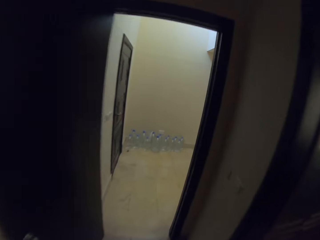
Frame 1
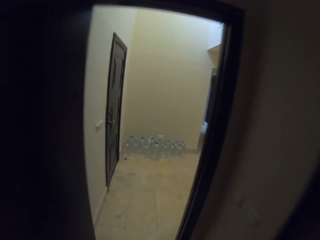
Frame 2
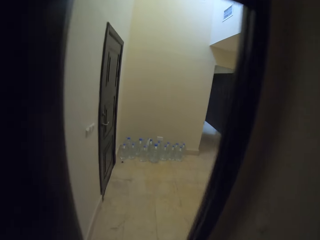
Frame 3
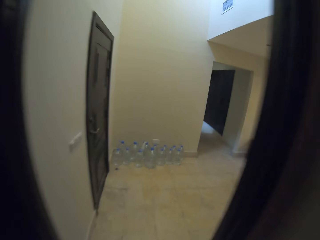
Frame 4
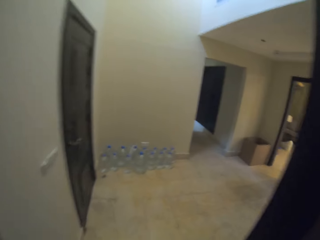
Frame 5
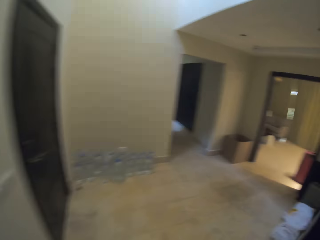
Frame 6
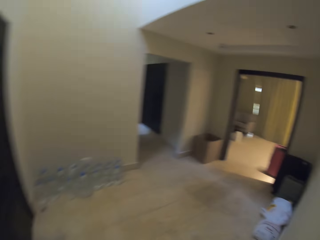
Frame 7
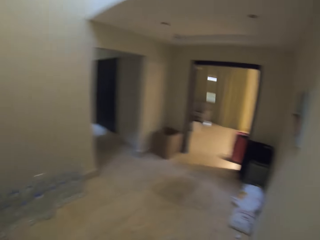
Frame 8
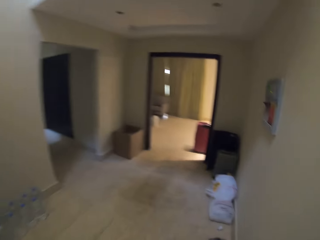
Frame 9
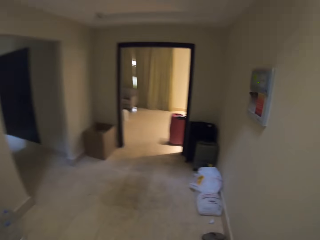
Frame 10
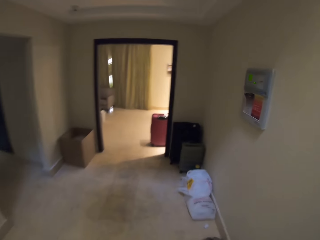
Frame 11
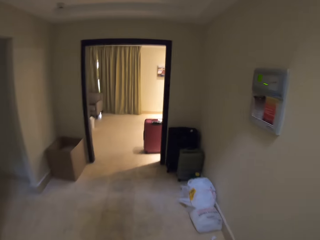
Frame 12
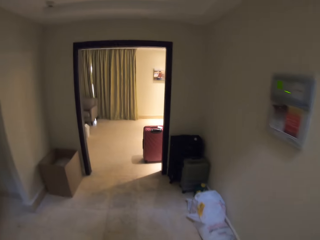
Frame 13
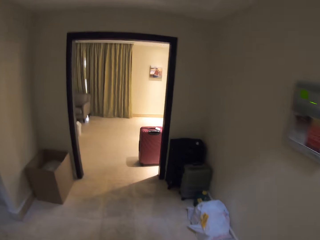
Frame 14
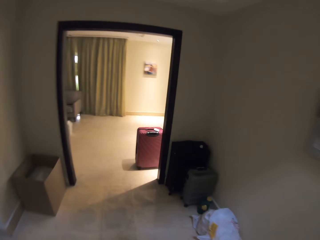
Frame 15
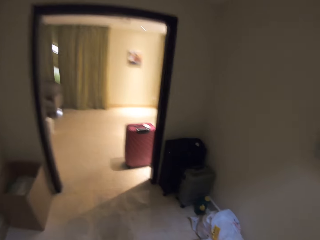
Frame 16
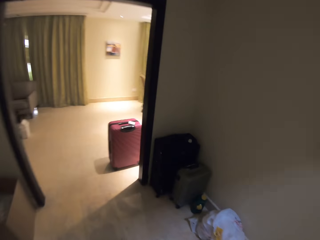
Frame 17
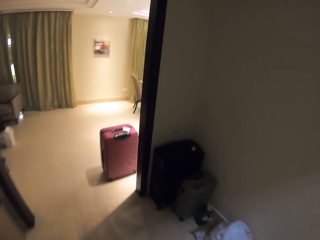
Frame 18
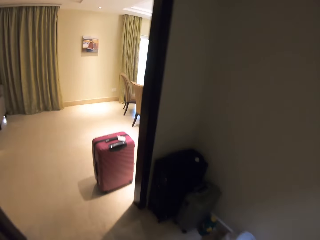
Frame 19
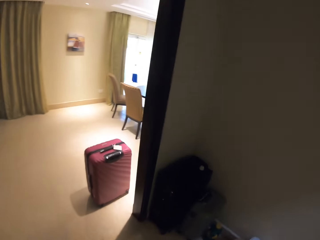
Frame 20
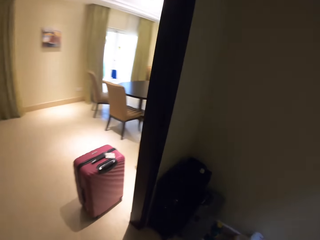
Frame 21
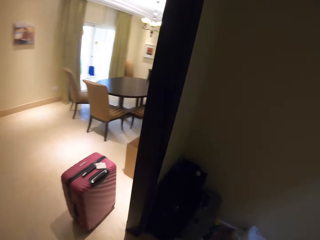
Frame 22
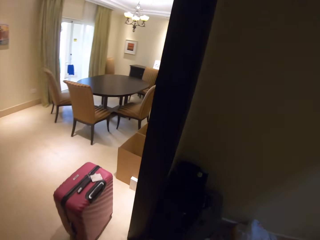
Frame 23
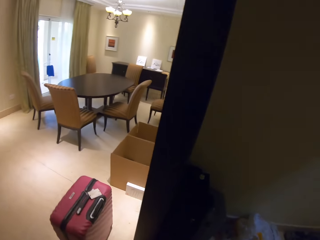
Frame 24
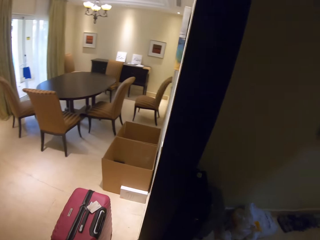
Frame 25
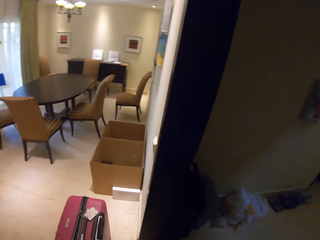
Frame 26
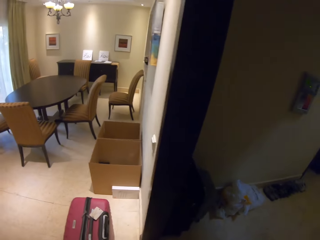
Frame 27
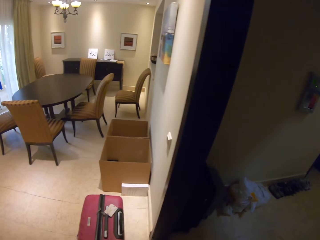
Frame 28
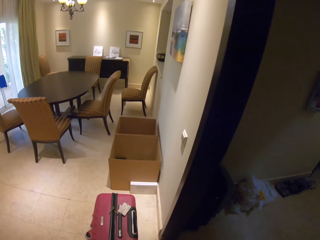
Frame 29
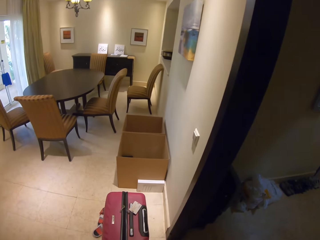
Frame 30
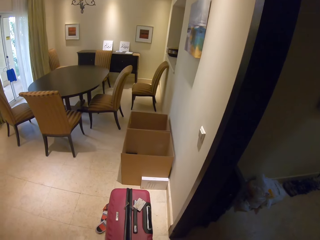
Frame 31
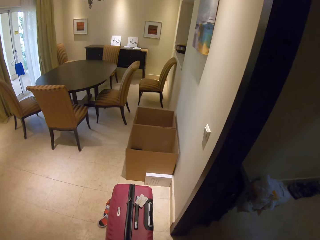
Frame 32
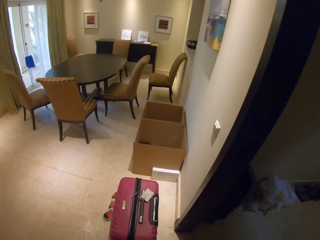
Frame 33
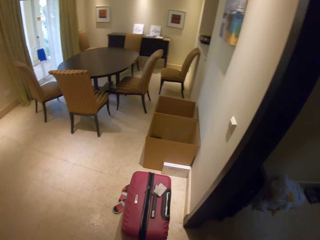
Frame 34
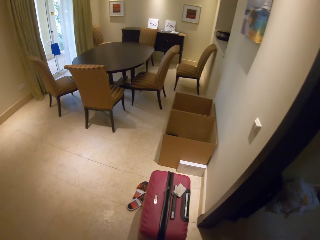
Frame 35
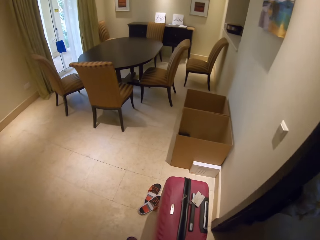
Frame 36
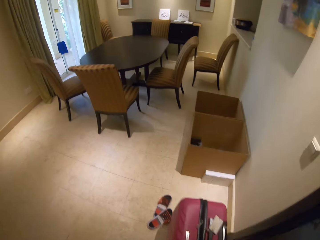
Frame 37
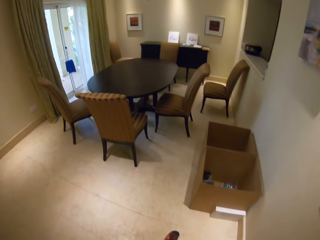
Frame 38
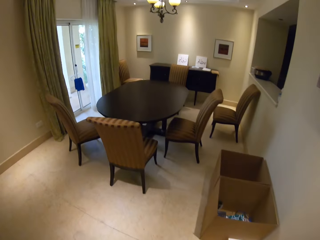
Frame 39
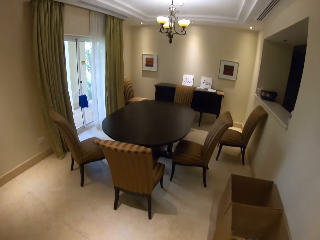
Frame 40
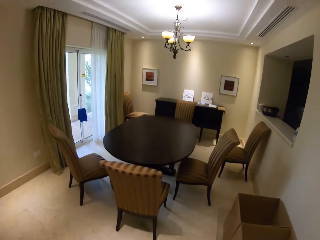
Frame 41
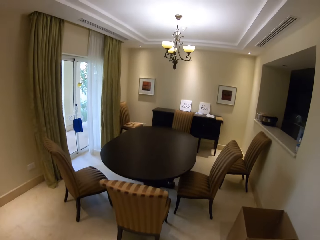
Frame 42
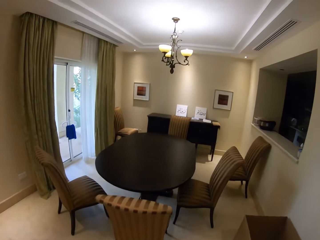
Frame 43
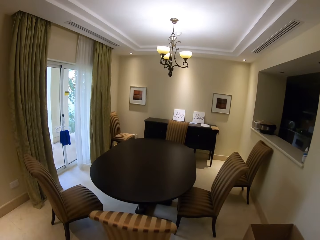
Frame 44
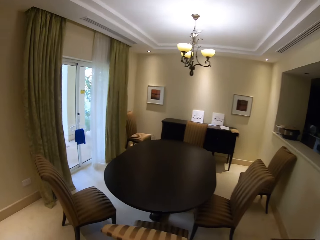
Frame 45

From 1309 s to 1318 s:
The camera wearer looks around the room. They walk around the room.

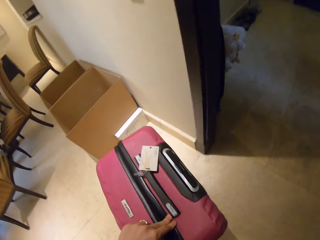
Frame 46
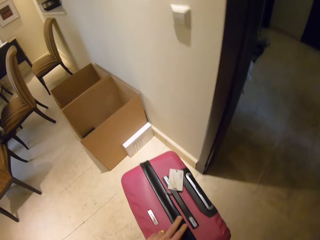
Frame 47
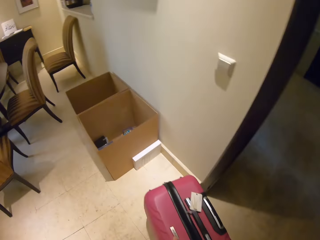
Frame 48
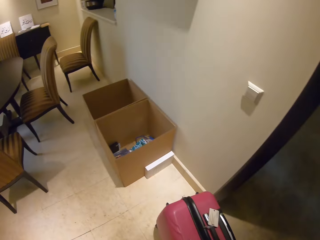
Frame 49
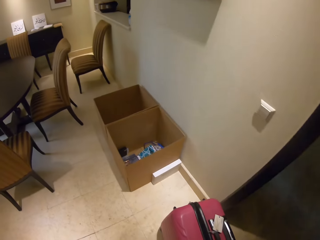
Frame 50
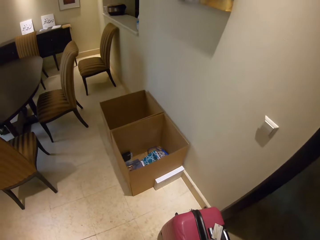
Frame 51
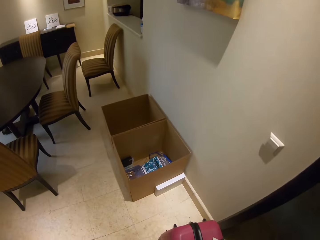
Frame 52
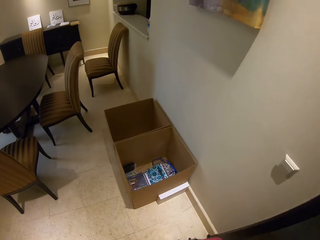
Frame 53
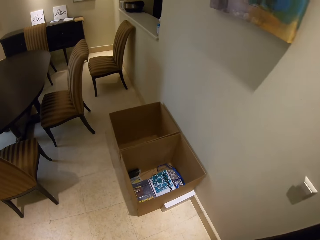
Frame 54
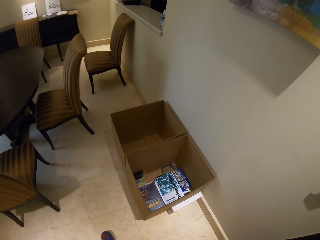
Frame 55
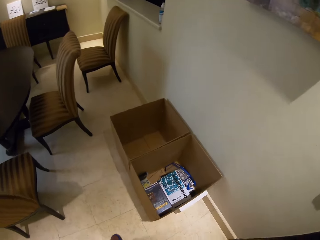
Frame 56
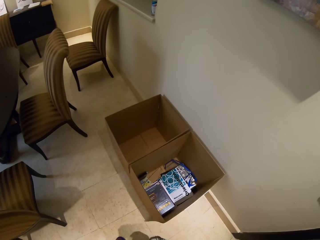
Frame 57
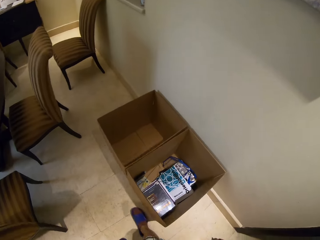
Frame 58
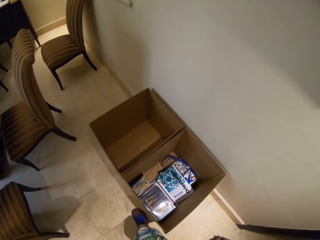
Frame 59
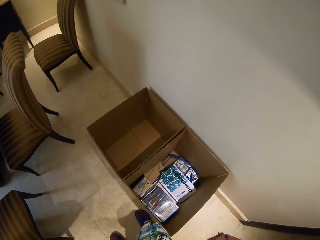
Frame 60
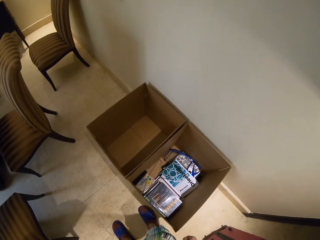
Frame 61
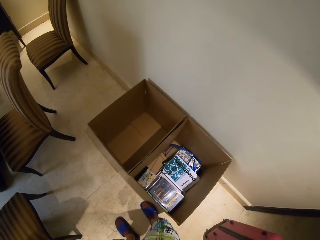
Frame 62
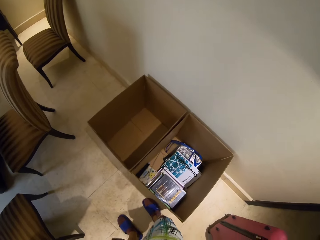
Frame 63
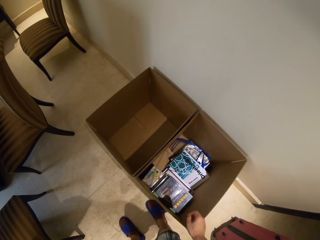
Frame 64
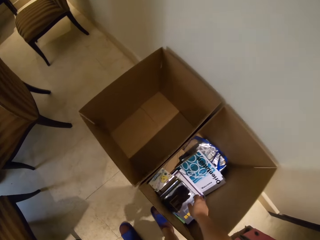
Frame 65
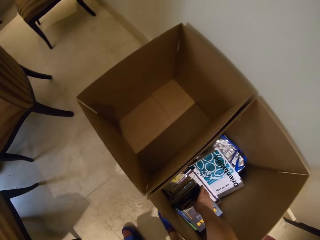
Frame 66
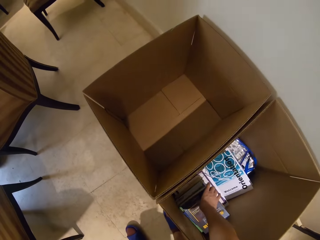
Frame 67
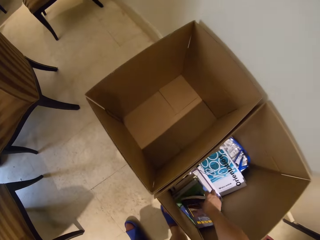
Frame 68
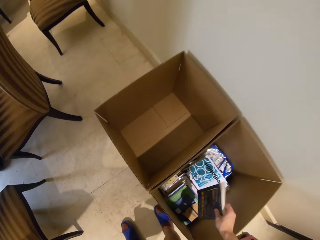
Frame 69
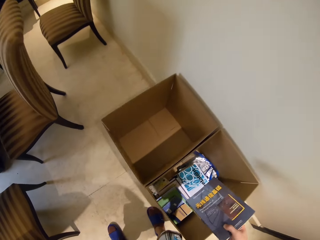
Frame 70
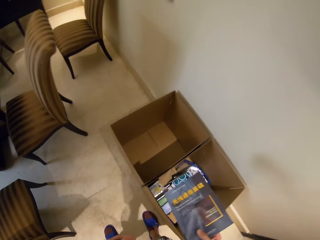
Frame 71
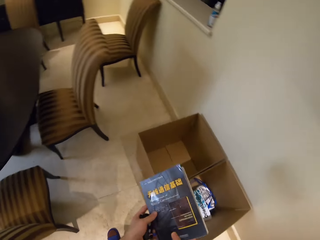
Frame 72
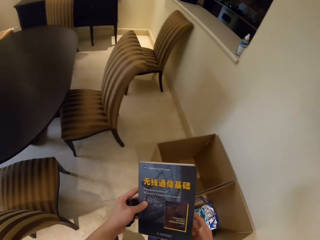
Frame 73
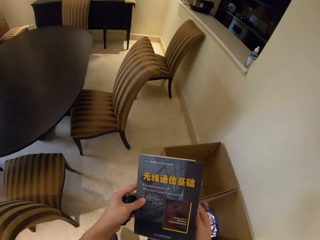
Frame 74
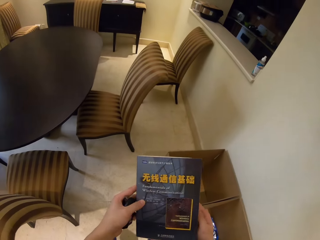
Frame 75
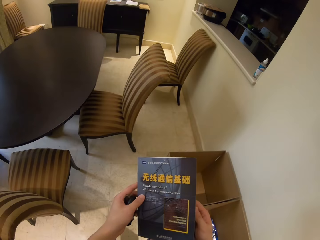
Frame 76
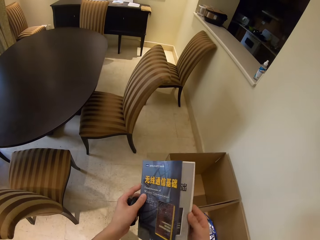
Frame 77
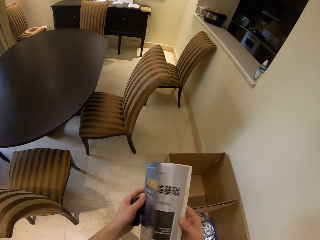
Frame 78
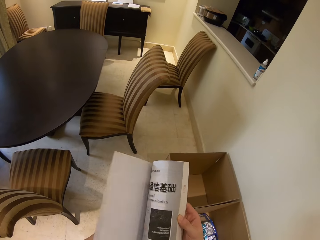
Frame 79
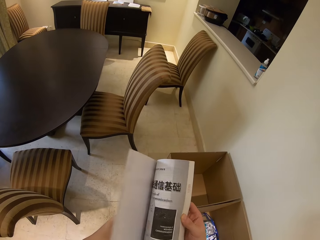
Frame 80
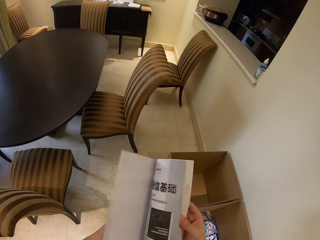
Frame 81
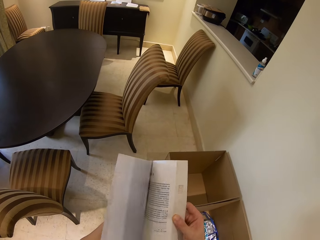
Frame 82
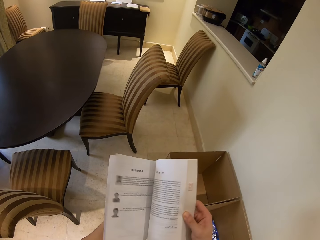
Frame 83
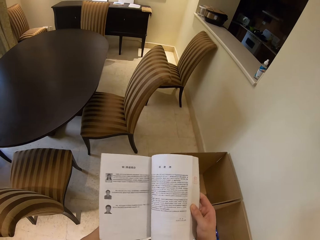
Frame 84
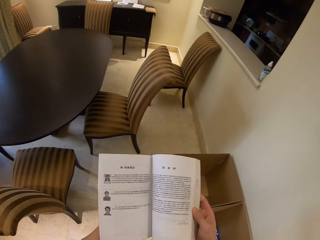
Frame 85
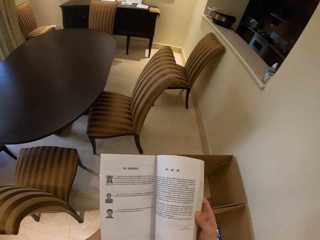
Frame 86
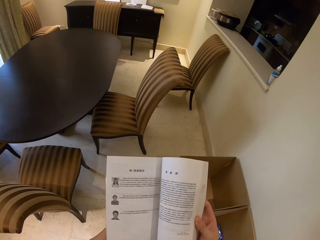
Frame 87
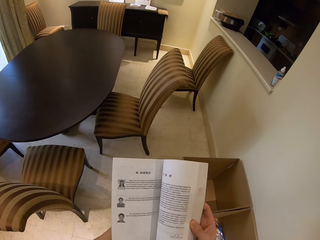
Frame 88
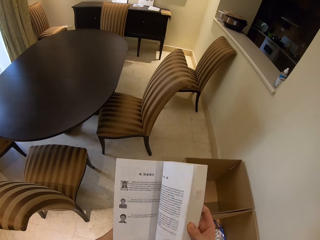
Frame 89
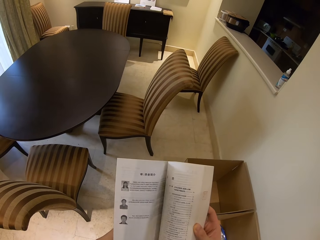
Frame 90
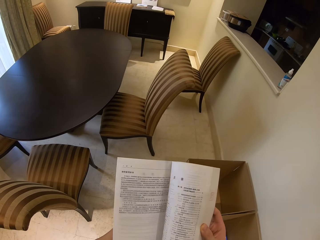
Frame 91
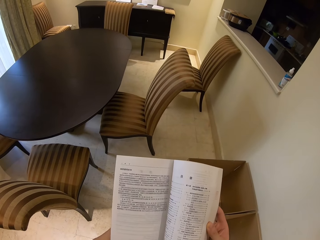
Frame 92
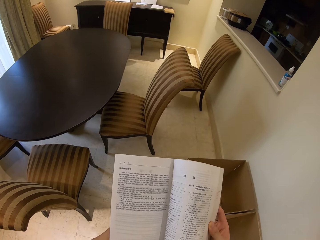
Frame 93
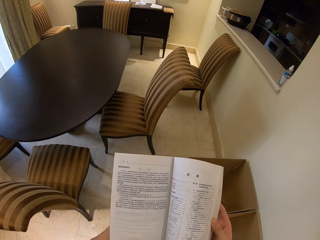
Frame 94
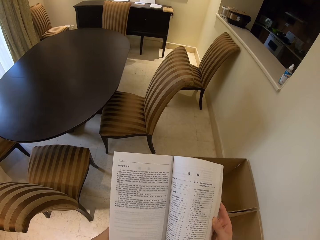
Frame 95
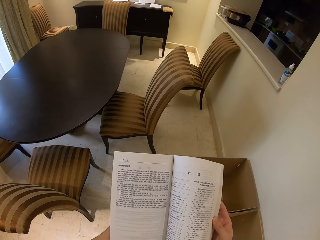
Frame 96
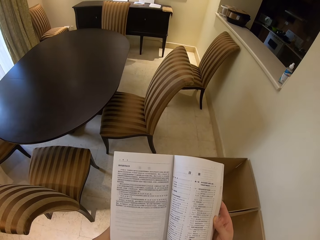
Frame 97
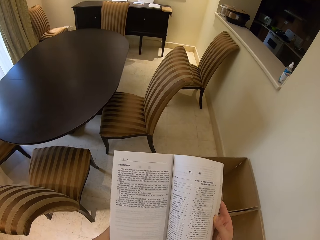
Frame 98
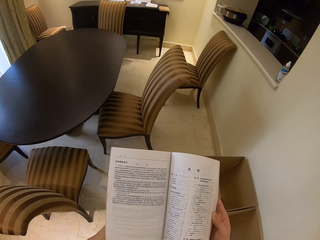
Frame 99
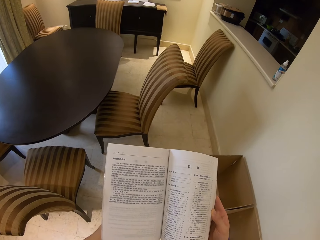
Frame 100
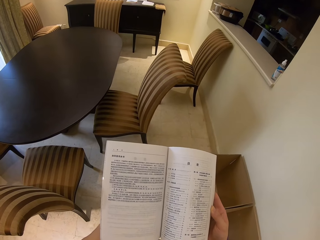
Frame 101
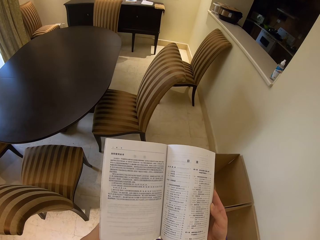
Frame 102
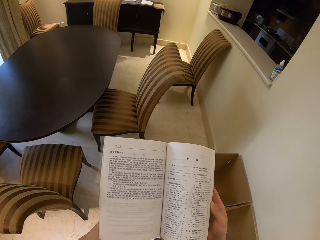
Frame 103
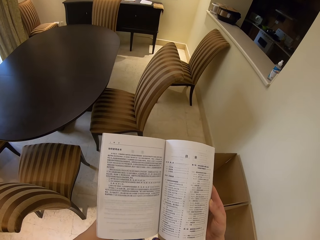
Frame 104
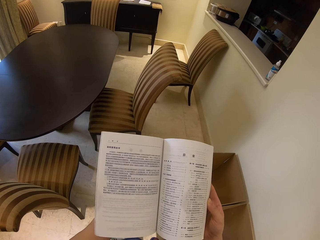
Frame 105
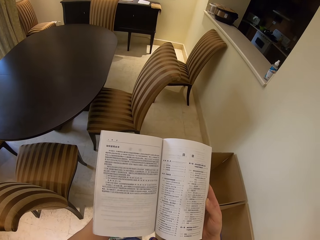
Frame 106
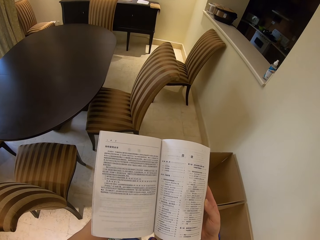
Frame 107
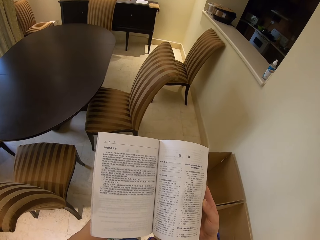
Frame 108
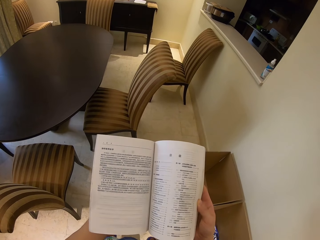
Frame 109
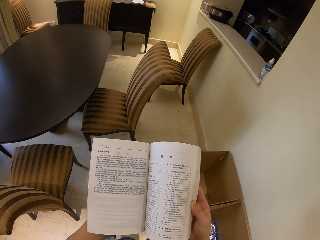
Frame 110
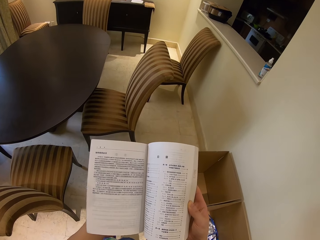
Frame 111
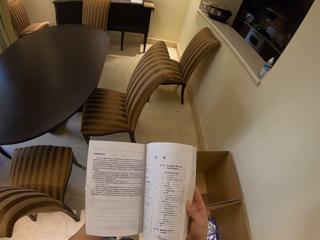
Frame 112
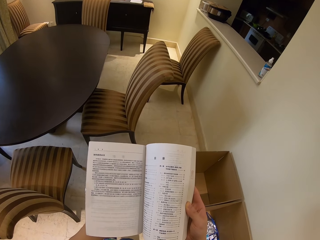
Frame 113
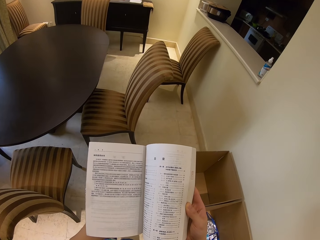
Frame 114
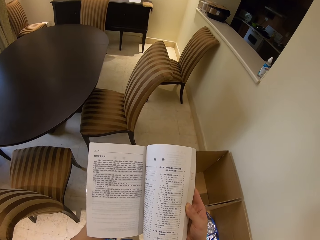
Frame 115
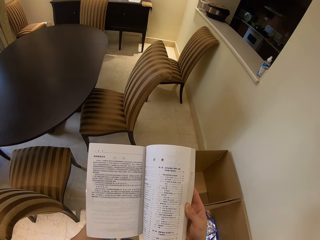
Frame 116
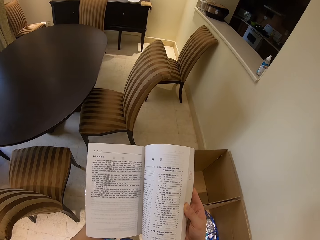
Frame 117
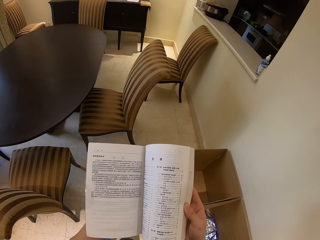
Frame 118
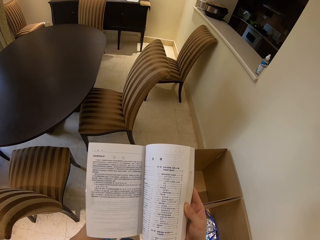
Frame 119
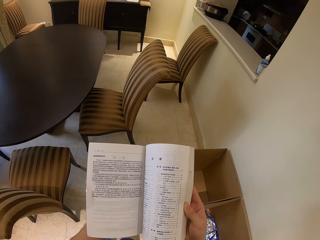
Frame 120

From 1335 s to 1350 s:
The camera wearer closes the suitcase. They move around the room. They pick up a book from a box. They look at the book. They open the book. They read the book.
